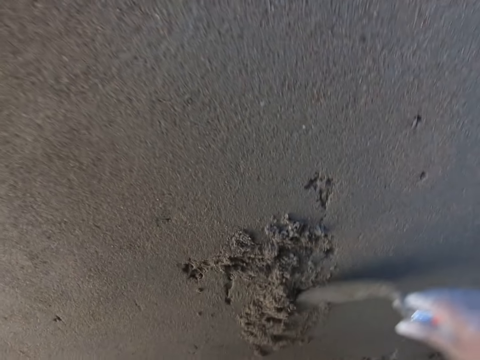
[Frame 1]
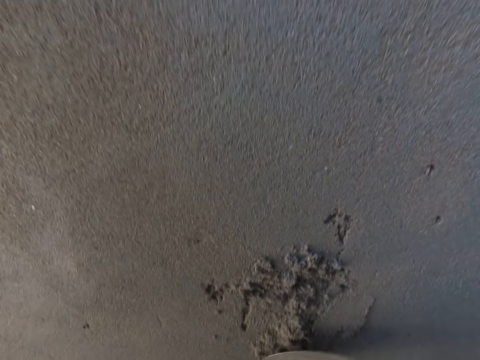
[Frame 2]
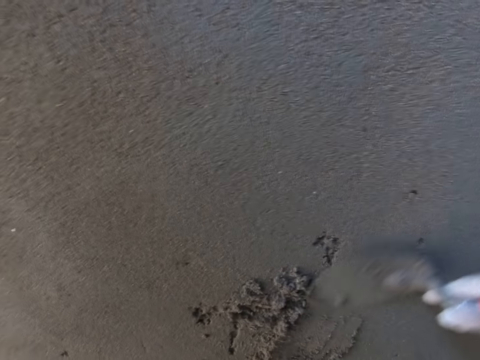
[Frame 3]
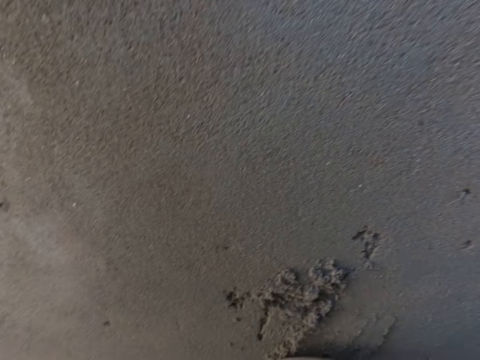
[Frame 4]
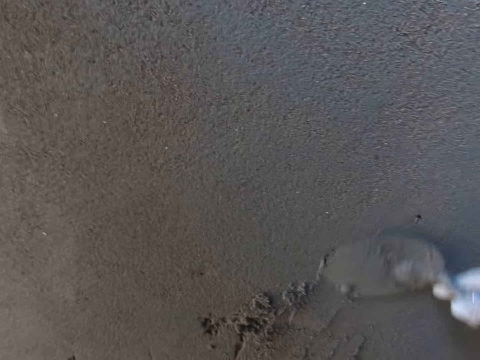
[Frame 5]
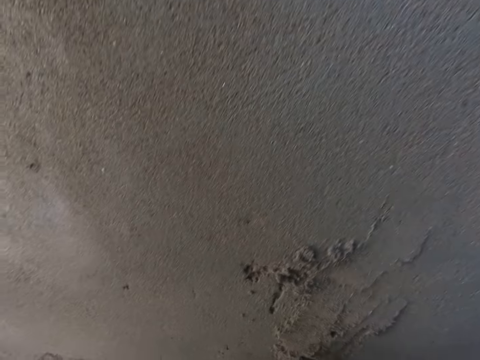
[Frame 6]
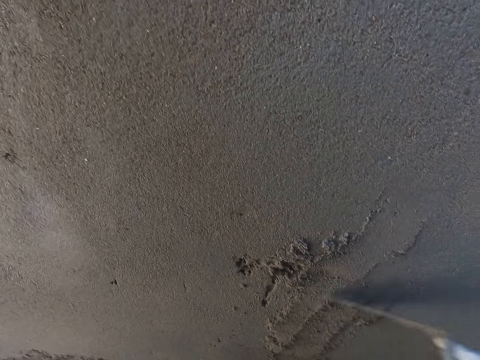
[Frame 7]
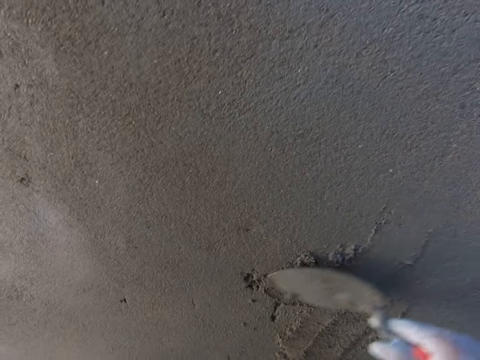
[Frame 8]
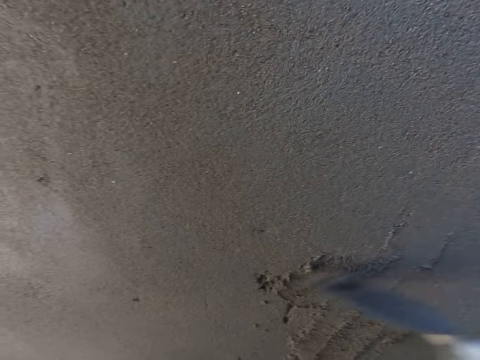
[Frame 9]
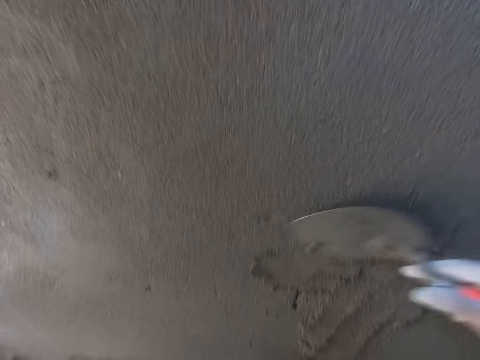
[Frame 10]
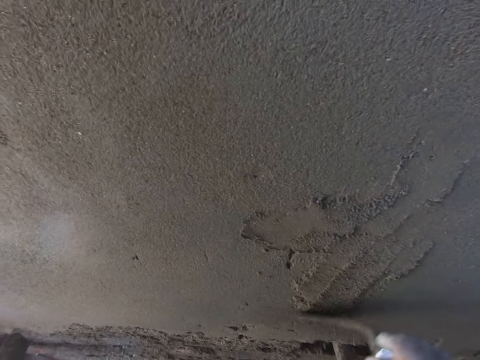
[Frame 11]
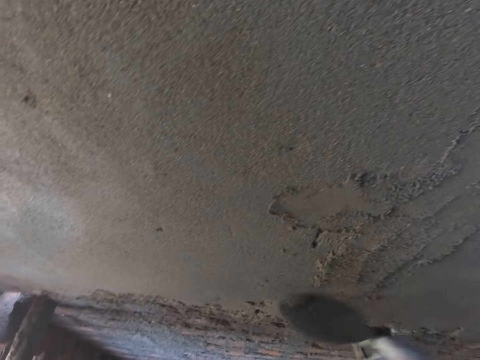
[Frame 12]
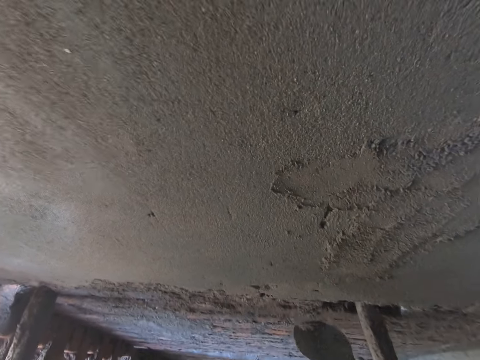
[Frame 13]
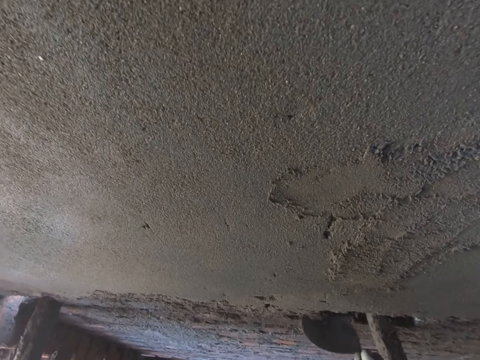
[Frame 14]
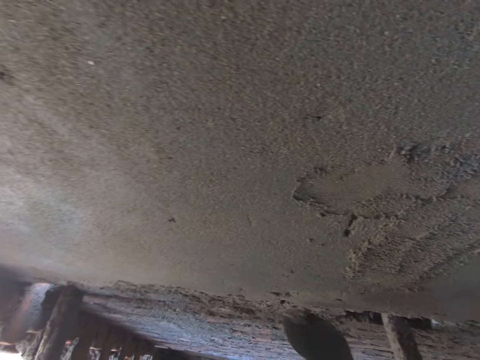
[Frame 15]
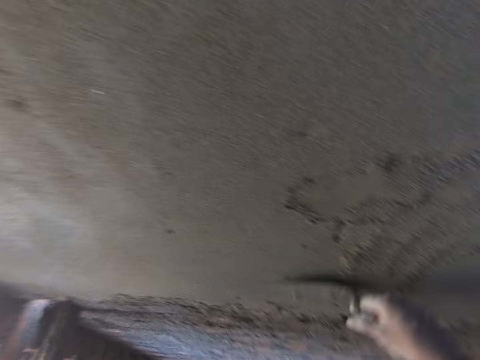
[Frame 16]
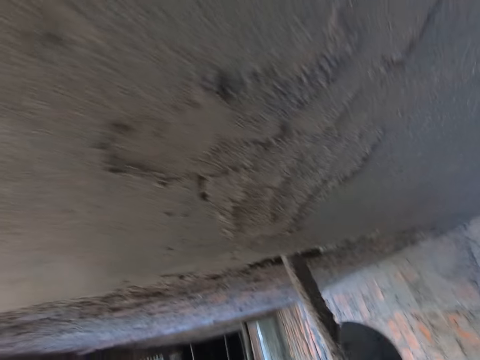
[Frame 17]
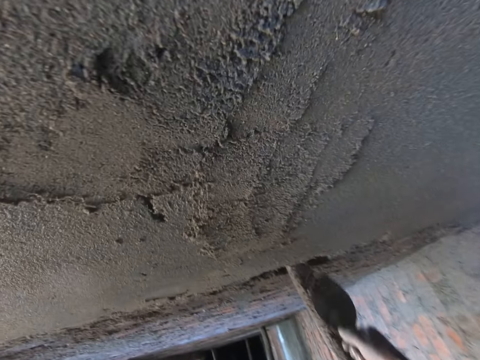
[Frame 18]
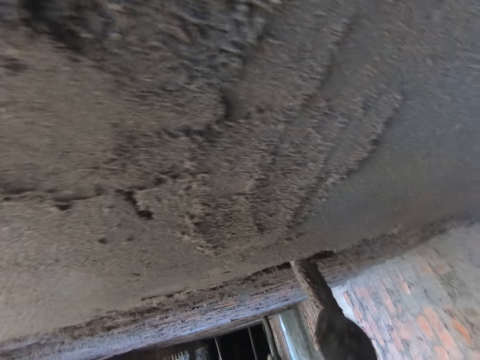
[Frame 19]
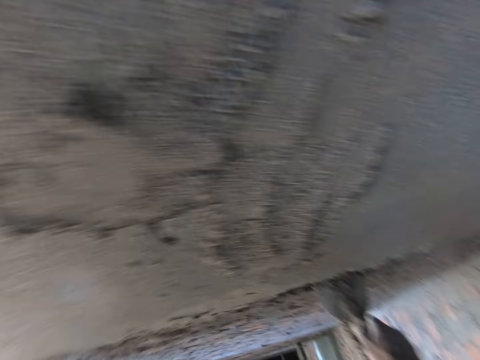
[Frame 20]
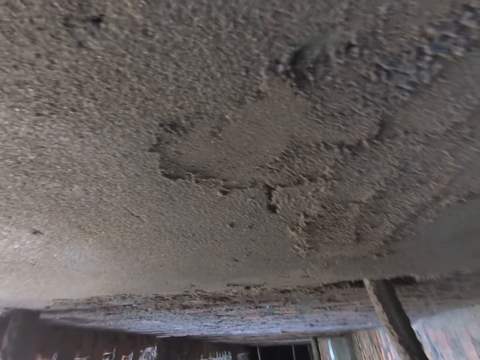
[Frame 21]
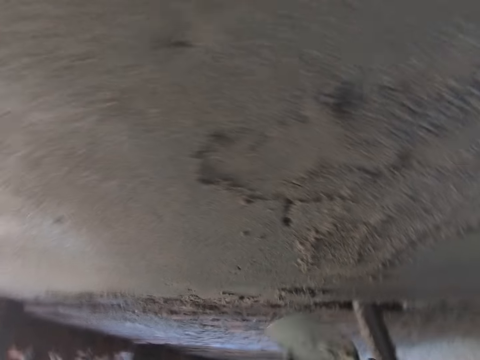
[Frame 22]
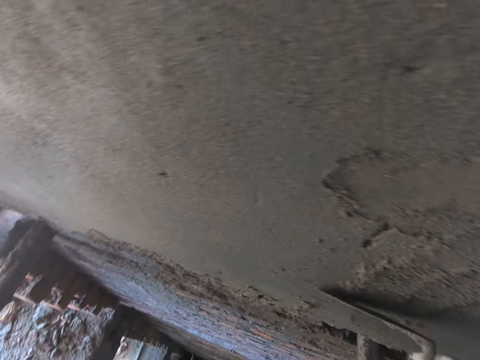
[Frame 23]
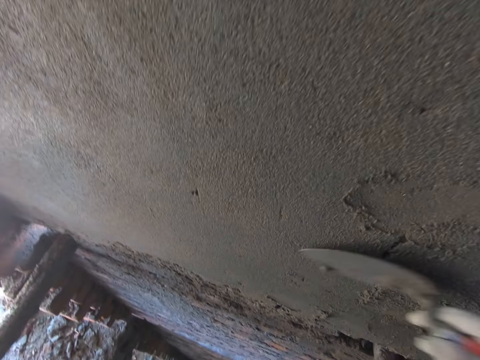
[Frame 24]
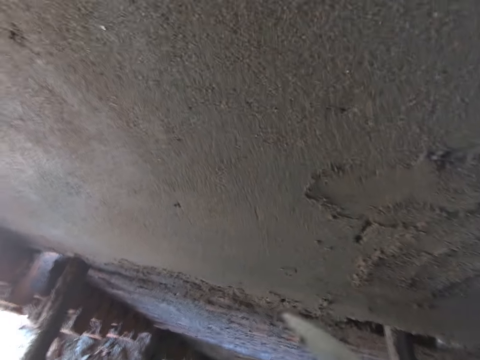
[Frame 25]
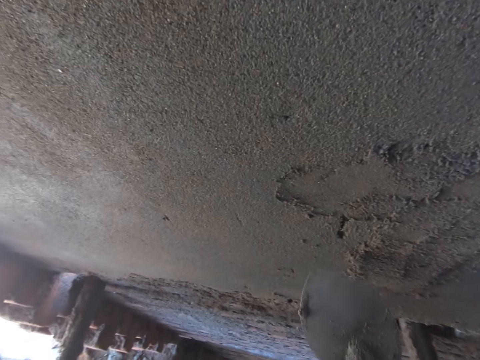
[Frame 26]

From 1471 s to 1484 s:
The camera wearer smoothens the wall surface with the hand trowel in his right hand. He removes cement from the bamboo scaffold with the hand trowel in his right hand. He plasters the wall with the cement in the hand trowel in his right hand. He smoothens the wall surface with the hand trowel in his right hand.

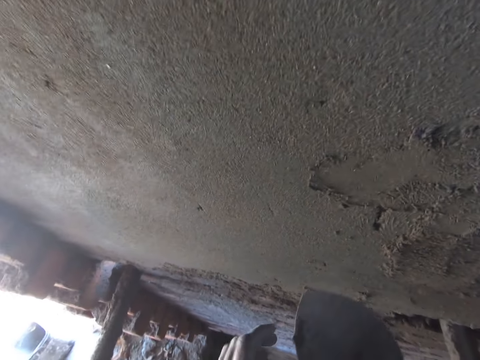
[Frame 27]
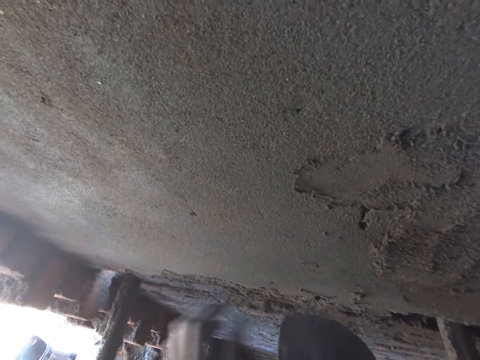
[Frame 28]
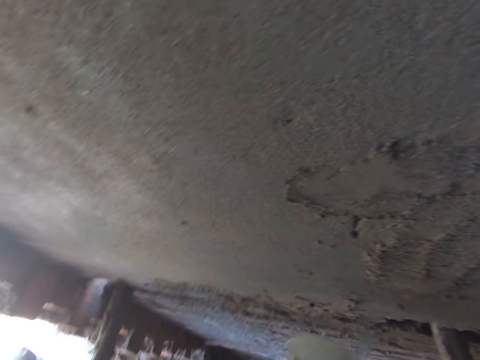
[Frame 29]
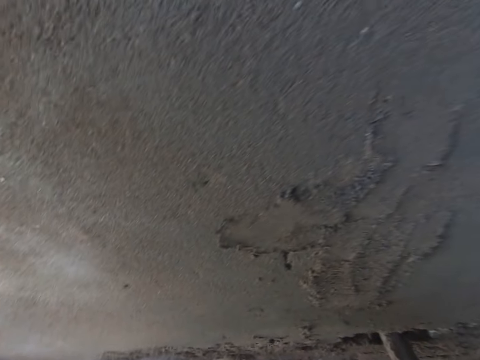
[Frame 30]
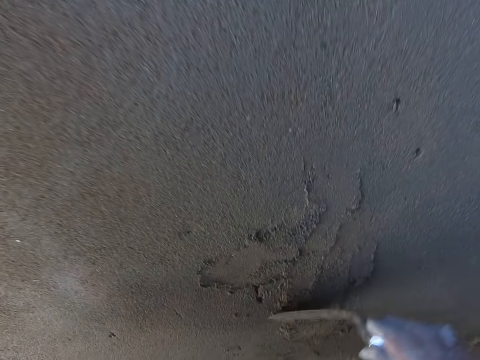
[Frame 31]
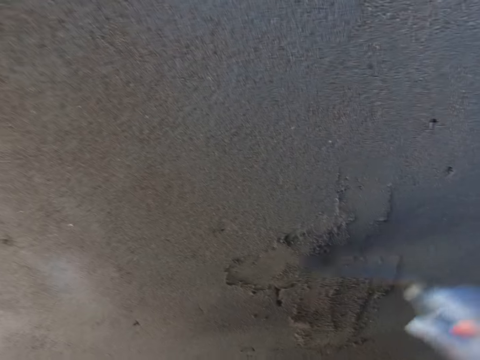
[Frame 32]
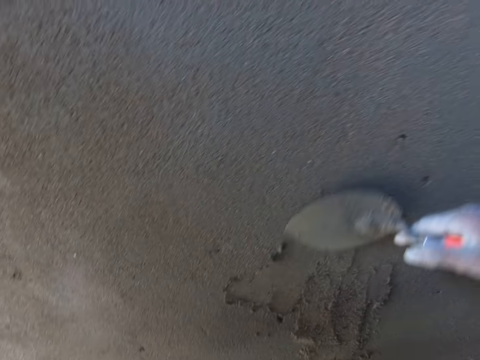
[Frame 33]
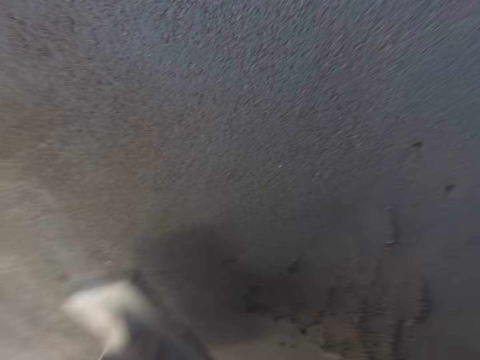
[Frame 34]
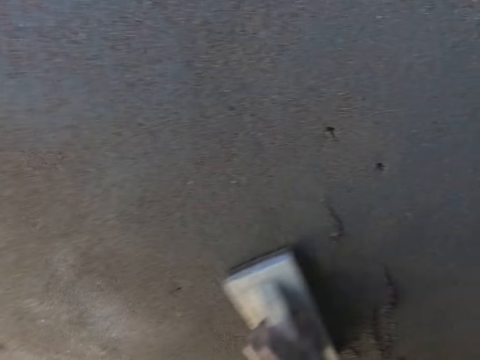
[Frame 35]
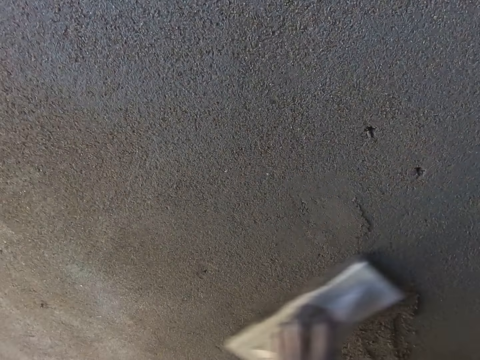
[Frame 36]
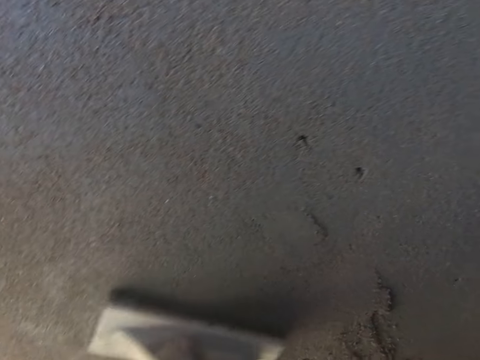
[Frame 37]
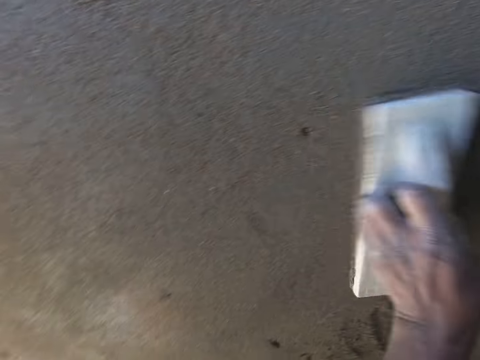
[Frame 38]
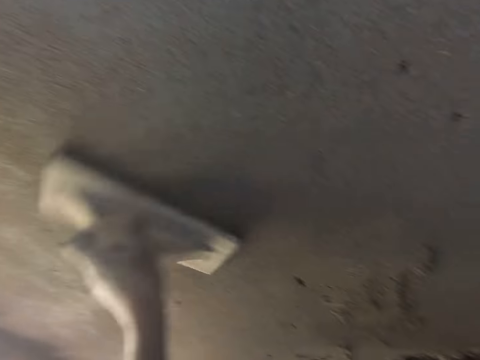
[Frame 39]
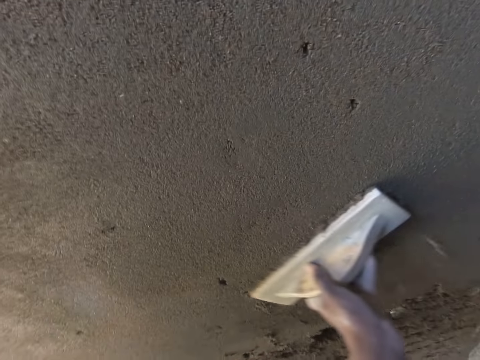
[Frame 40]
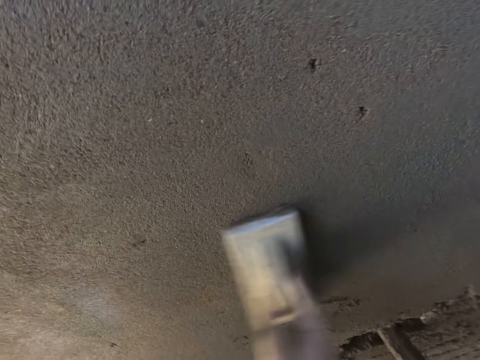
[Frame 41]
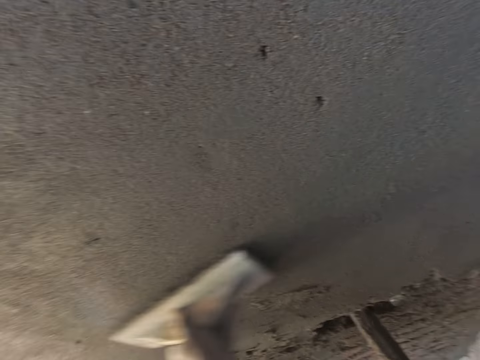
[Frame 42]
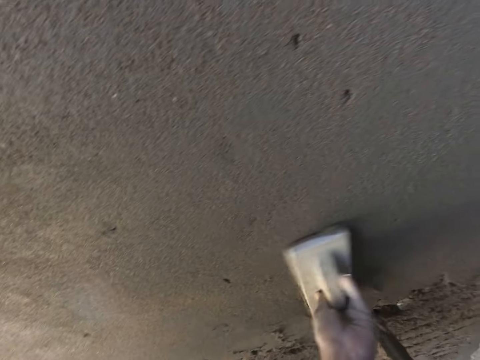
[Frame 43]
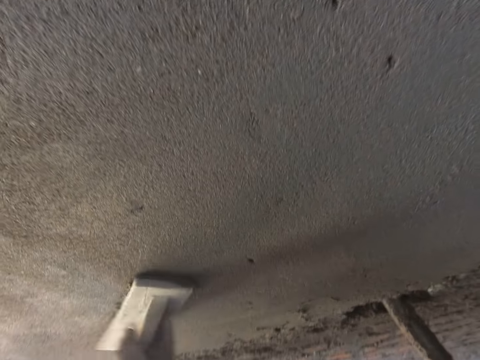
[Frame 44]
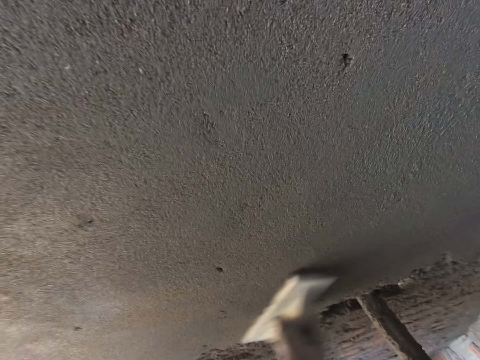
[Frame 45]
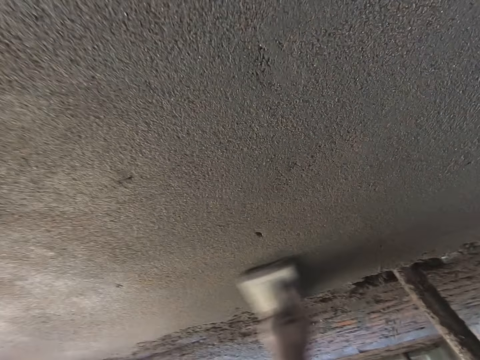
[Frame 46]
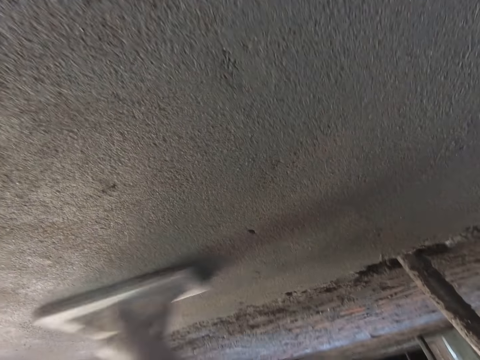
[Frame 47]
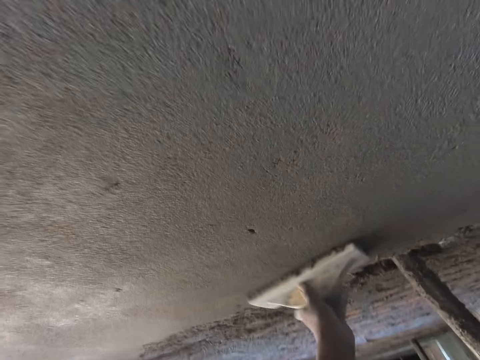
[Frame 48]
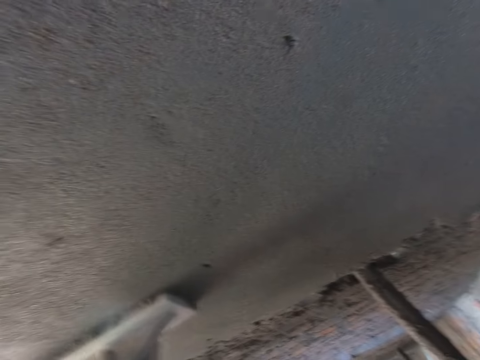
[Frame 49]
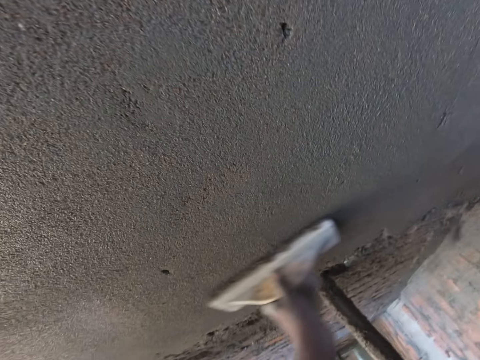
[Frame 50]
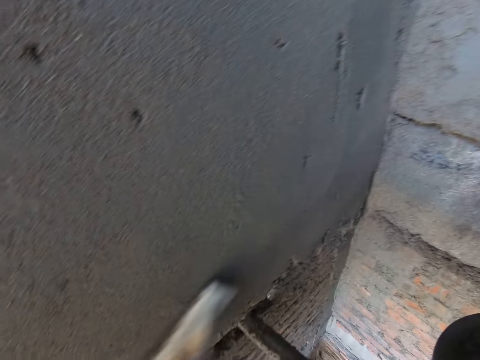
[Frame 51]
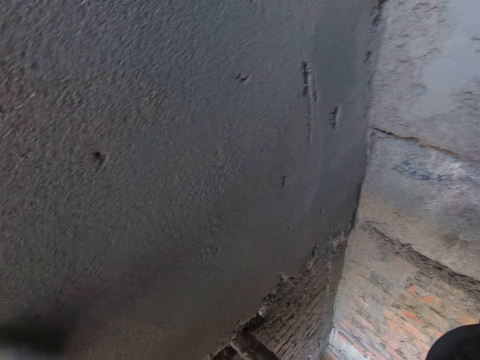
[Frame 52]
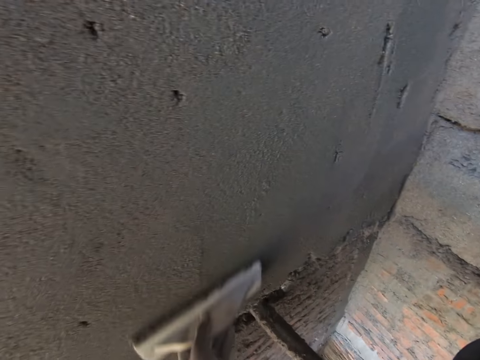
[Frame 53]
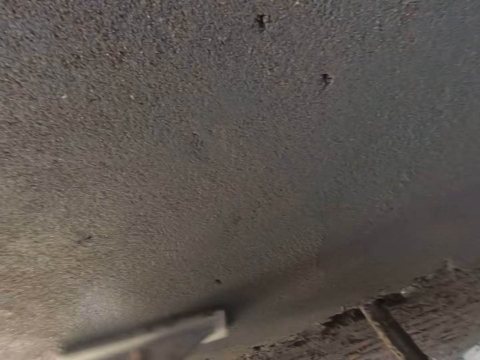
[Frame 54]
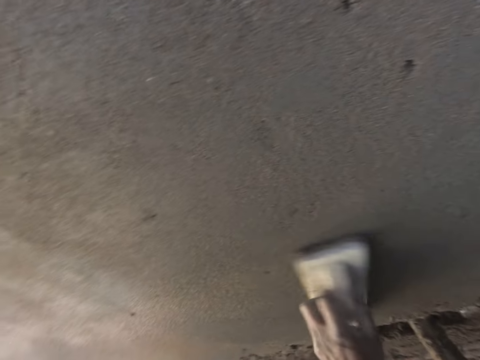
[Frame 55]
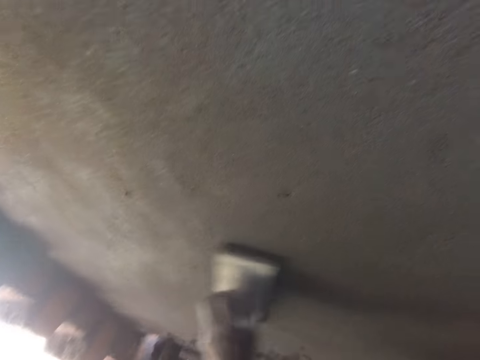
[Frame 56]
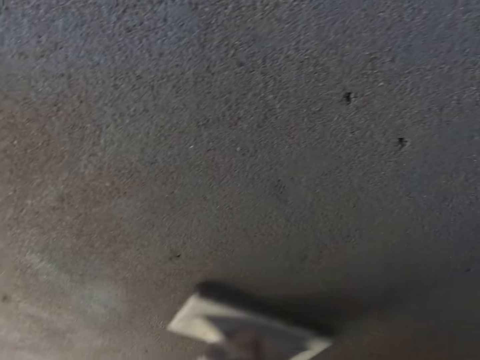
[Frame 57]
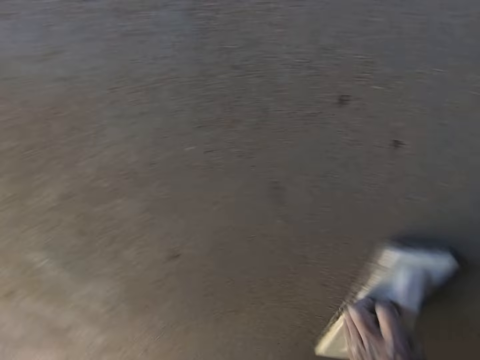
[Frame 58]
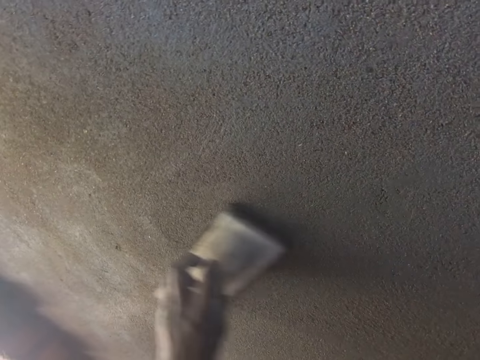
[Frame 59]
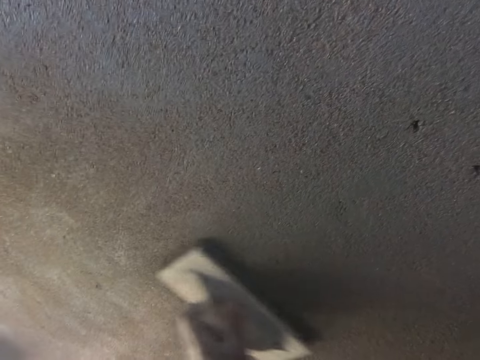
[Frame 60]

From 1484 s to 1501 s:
The camera wearer removes a cement particle from the hand trowel with his left hand. He smoothens the wall surface with the hand trowel in his right hand. He smoothens the wall surface with the wooden float in his left hand.
